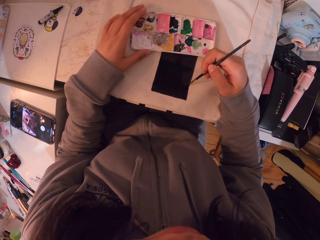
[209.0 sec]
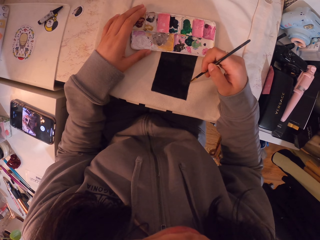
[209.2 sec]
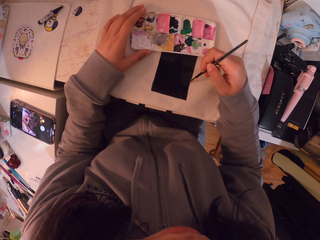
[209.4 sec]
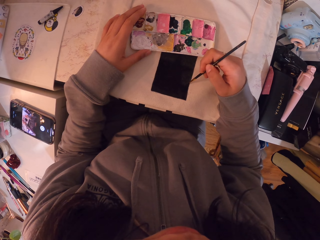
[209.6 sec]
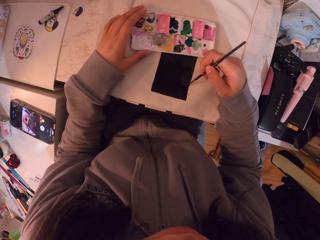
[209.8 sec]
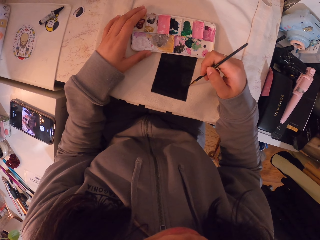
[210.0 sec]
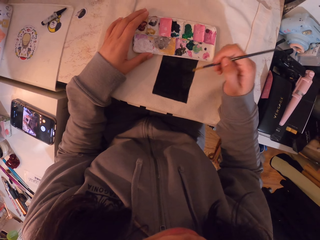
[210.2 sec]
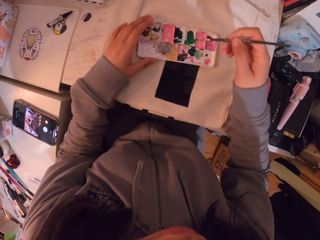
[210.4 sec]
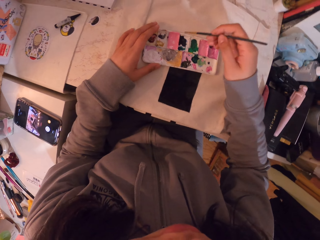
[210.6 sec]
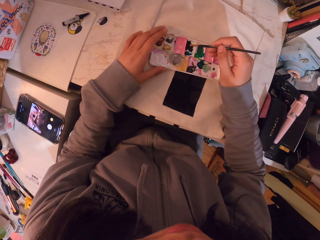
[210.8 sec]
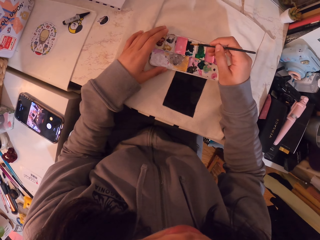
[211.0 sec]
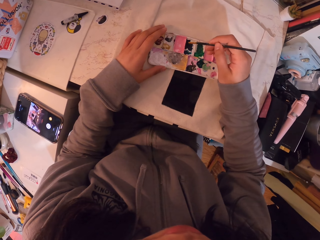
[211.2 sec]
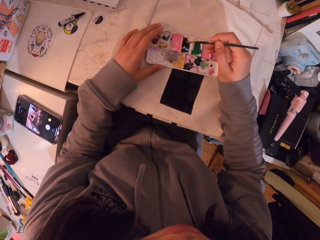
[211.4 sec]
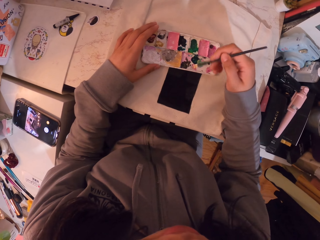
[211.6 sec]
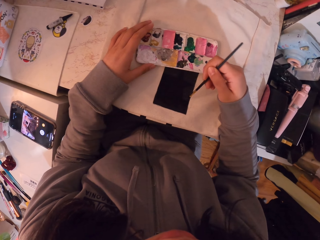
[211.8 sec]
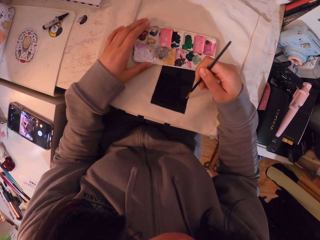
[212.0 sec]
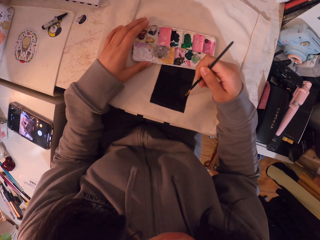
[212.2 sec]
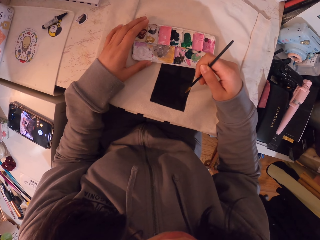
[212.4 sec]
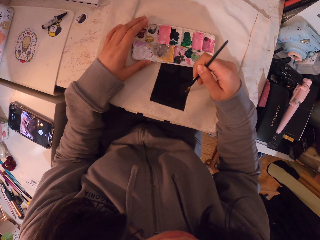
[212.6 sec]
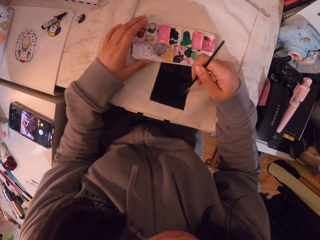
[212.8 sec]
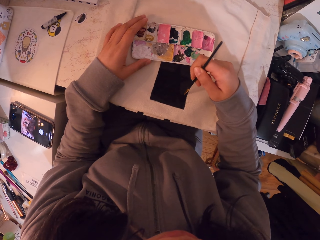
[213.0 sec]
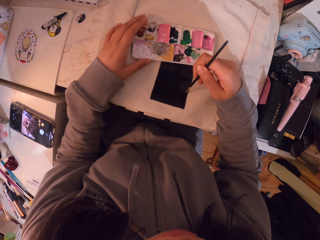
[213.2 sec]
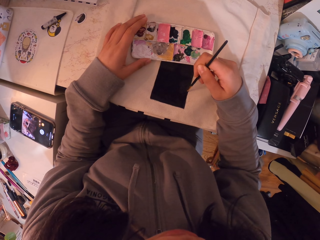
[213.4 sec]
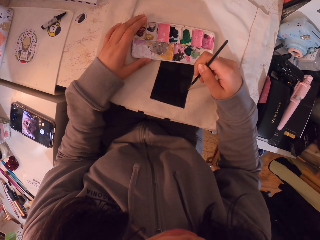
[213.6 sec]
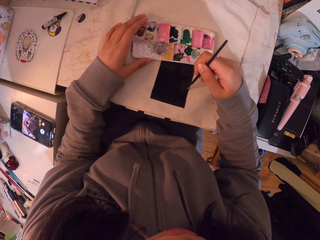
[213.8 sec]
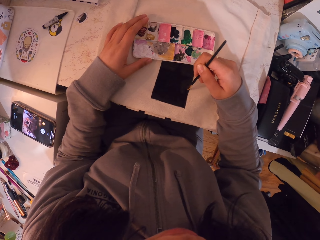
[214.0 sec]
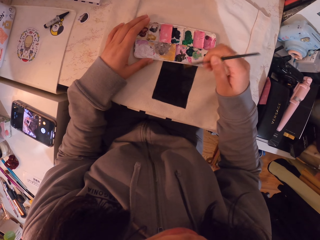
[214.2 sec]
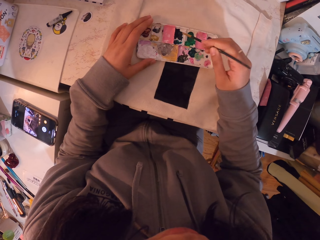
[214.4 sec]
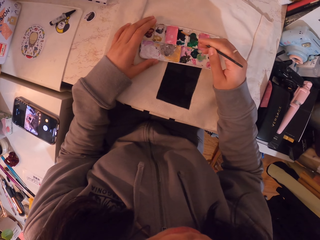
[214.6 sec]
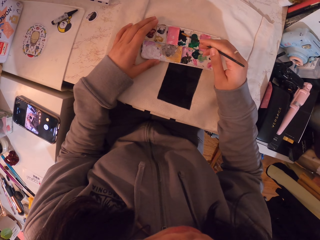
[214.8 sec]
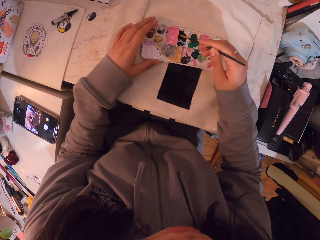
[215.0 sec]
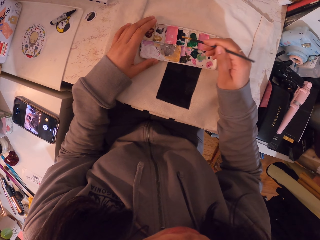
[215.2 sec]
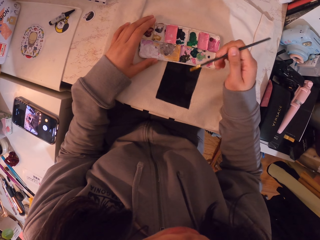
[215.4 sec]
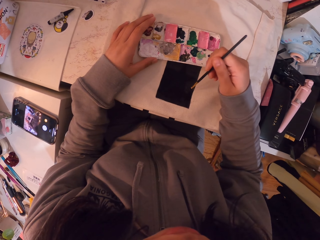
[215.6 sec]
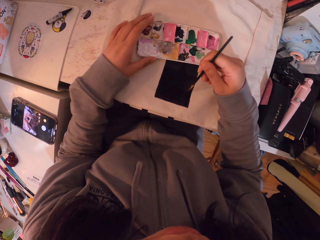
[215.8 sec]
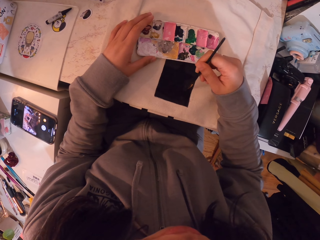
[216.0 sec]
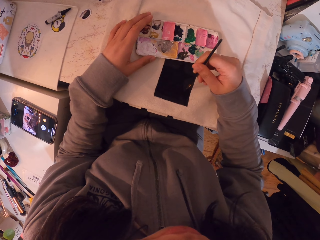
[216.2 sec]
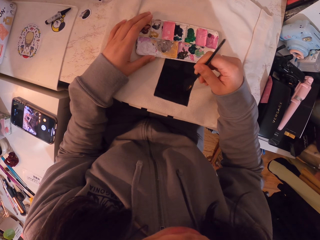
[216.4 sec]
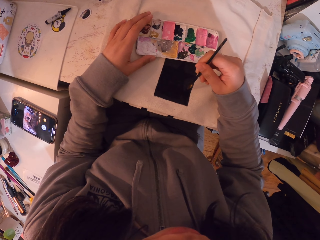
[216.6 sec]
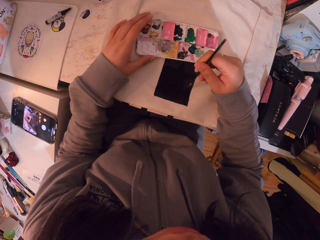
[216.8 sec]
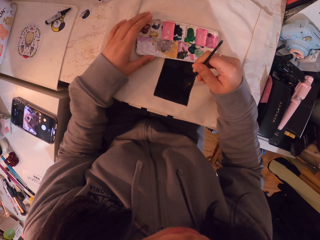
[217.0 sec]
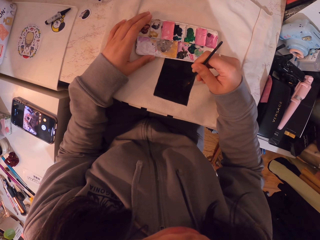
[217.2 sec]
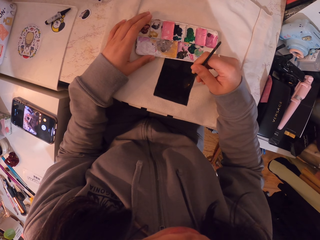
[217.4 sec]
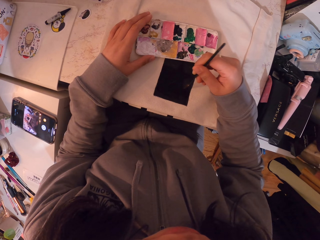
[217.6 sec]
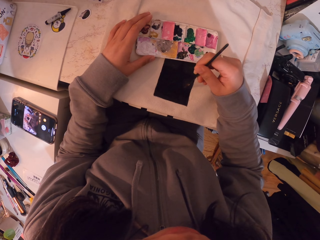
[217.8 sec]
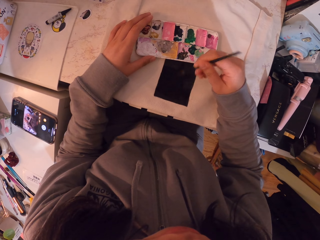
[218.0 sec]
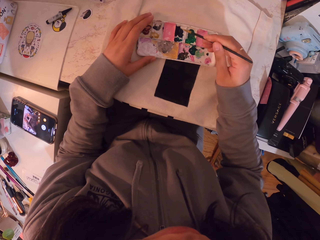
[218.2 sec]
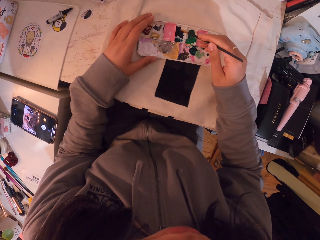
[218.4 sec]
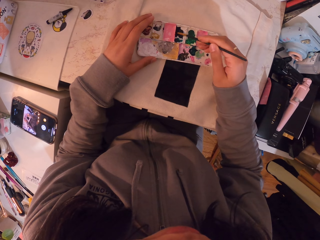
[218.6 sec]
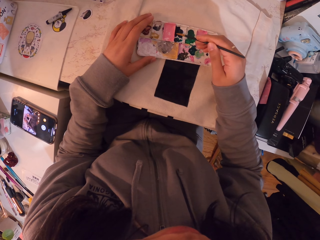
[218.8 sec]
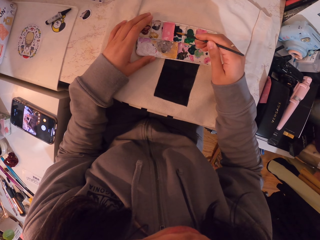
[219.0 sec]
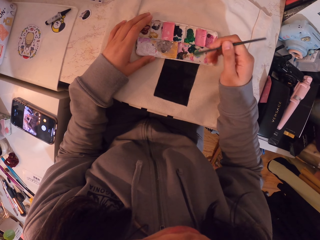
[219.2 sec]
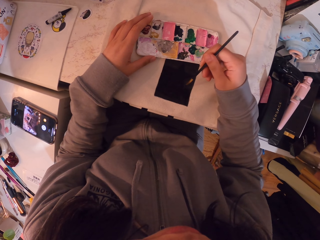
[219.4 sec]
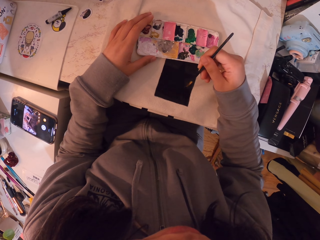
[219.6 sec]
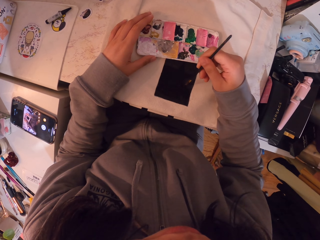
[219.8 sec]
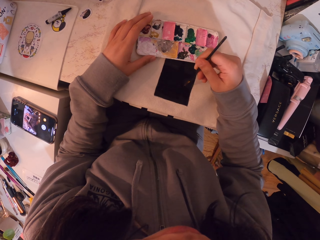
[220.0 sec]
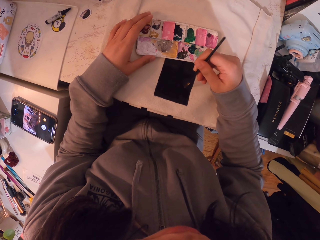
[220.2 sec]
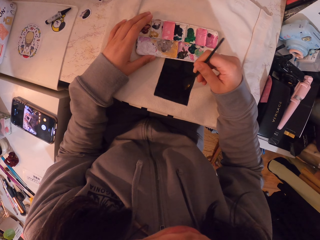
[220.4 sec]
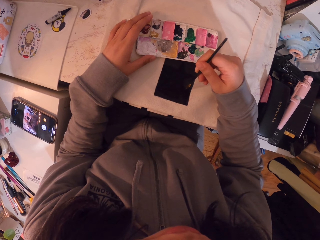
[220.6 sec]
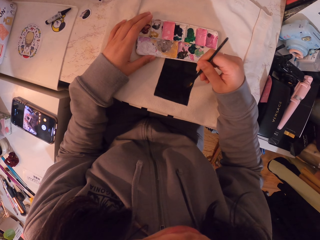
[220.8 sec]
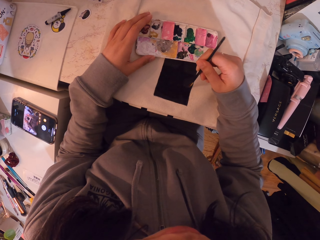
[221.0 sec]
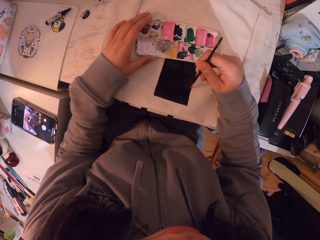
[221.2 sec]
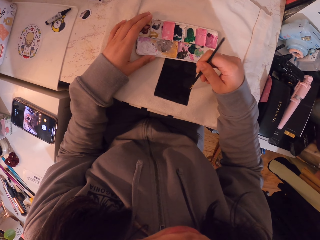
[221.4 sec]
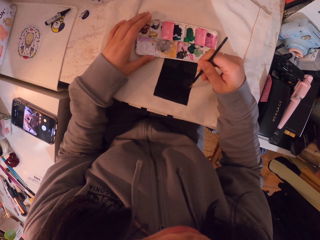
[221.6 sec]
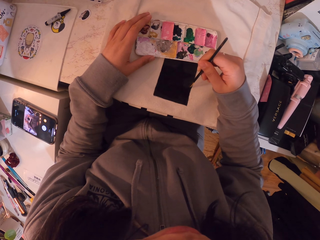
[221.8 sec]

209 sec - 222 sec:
The camera wearer moves her hand. She dips the brush in the ink. She moves her hand. She paints on the canvas bag. She moves her hand. She dips the brush in the ink. She moves her hand. She paints on the canvas bag. She moves her hand. She dips the brush in the ink. She moves her hand. She paints on the canvas bag.

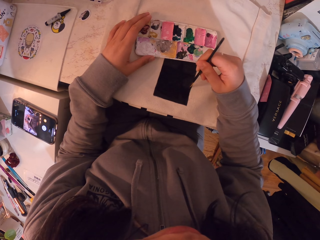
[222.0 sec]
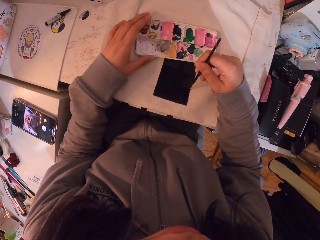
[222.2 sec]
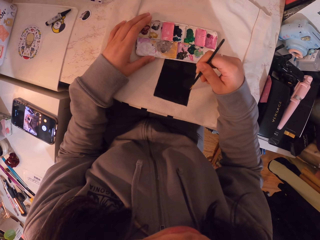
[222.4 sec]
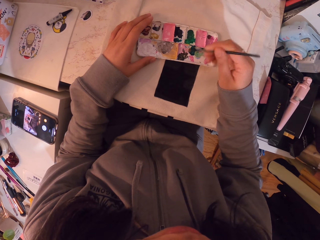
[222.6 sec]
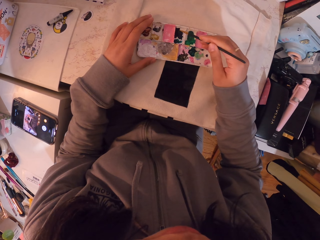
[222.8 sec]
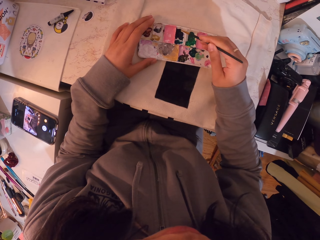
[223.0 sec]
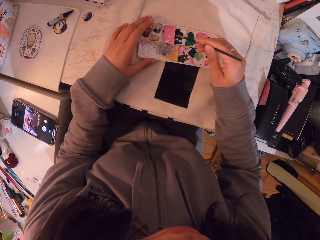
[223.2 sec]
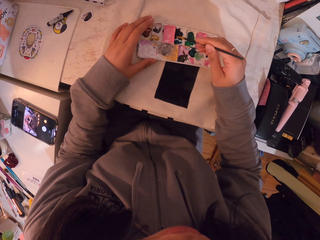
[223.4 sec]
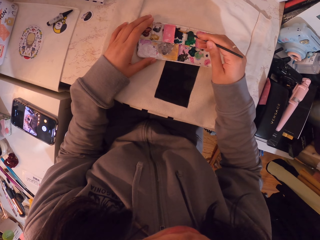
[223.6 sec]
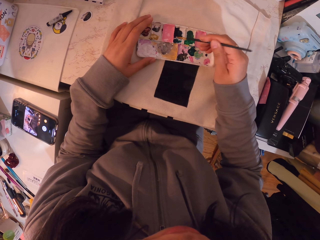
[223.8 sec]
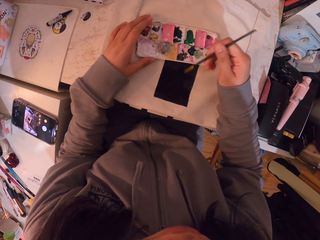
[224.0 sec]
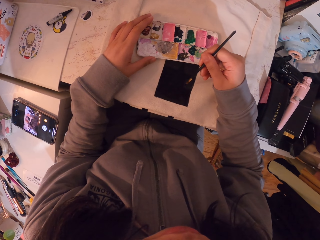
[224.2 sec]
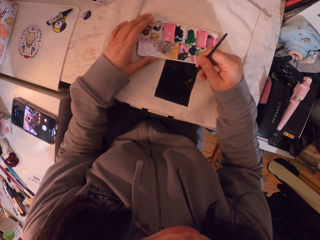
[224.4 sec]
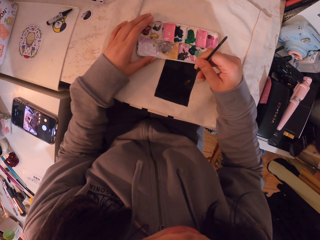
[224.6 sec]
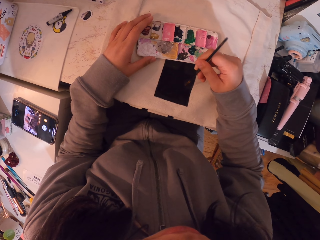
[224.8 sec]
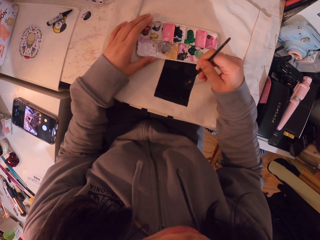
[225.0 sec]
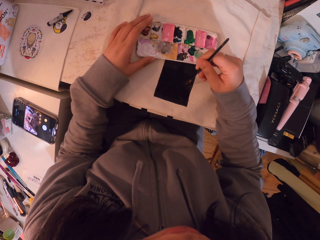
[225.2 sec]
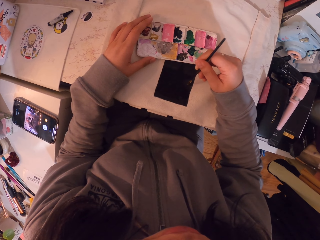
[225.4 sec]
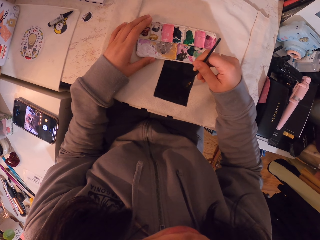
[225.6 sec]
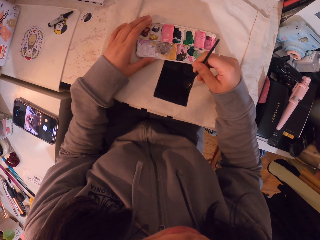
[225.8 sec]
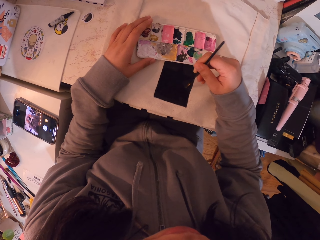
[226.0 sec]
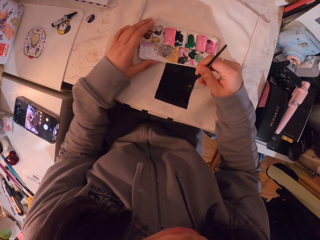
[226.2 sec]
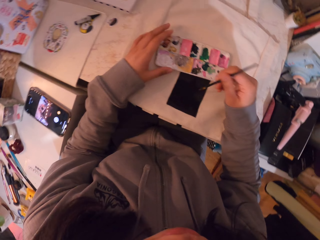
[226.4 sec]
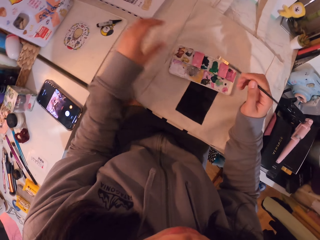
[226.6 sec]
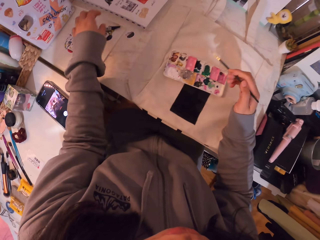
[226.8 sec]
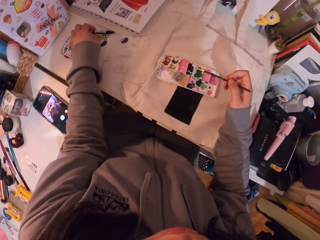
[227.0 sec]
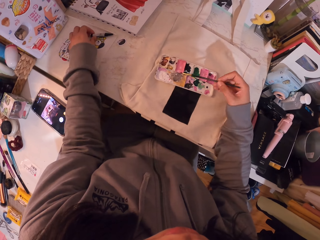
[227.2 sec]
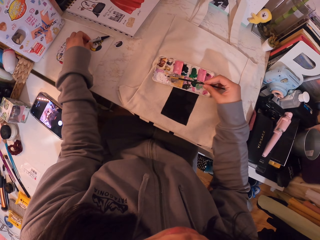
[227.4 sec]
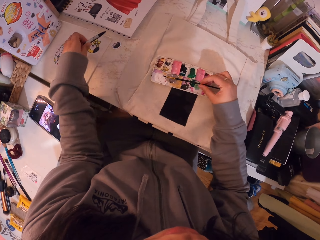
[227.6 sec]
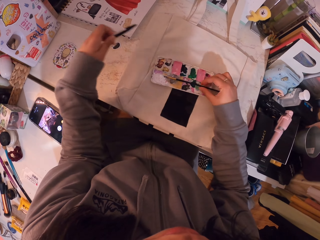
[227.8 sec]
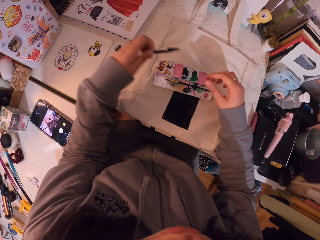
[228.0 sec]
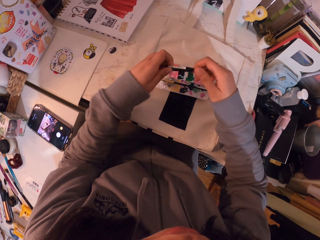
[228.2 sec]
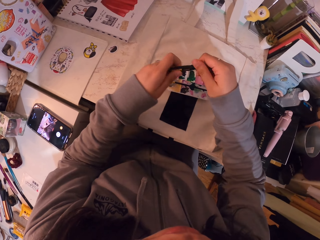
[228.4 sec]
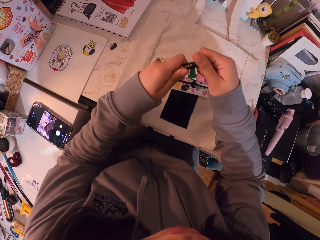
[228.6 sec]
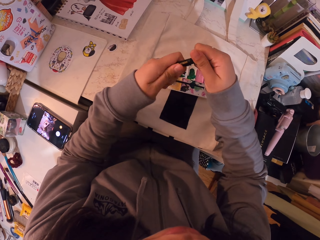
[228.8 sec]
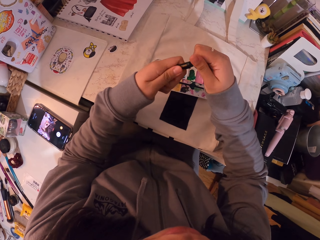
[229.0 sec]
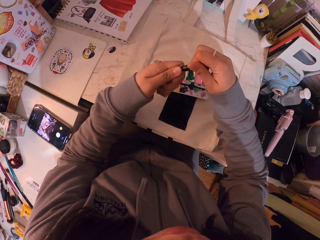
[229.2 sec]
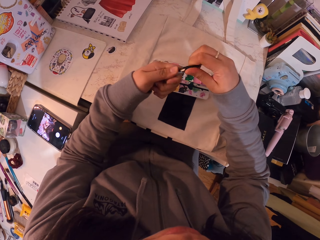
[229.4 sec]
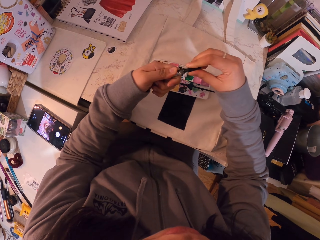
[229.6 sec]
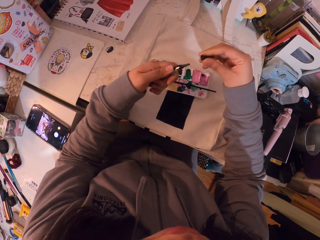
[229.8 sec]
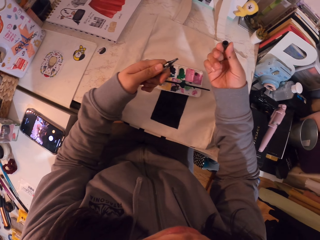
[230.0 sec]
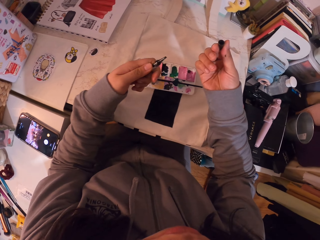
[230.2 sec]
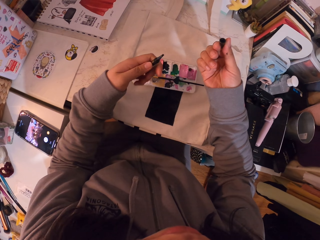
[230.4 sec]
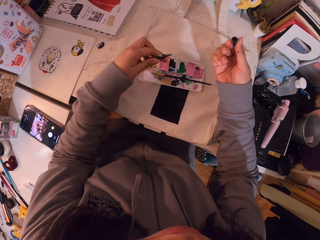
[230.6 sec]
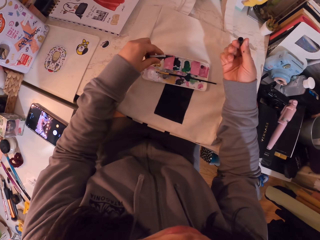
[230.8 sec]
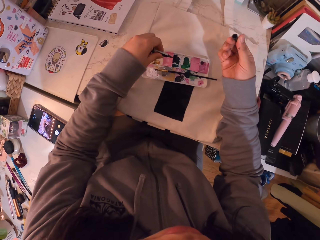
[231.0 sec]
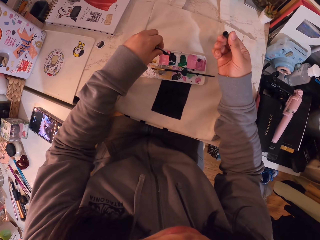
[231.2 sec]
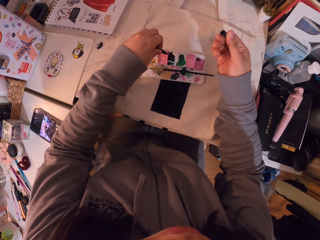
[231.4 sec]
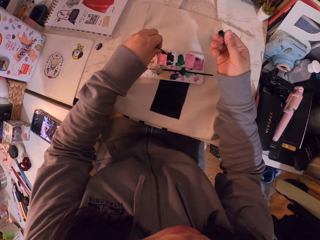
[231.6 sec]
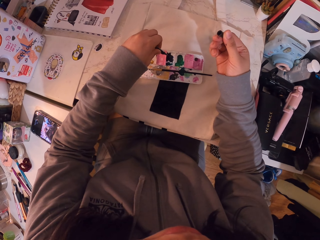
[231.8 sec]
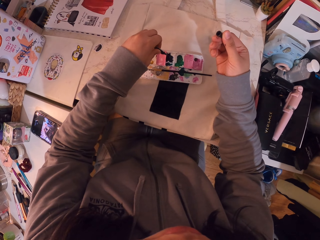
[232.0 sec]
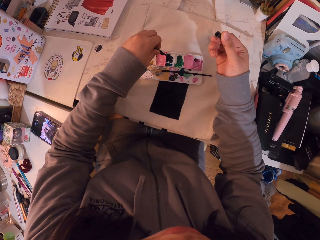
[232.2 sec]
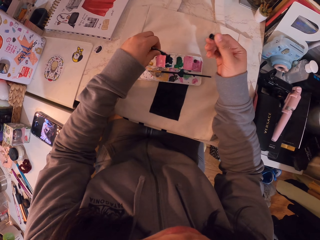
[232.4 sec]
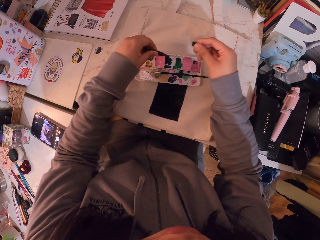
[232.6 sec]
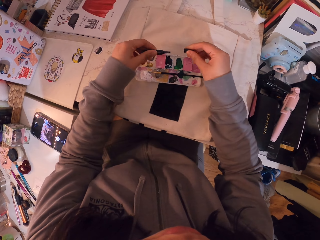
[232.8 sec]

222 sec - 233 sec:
The camera wearer moves her hand. She dips the brush in the ink. She moves her hand. She paints on the canvas bag. She moves her hands. She takes the black paint or ink pen from the table. She puts the brush down. She moves her hand. She holds the ink pen and opens the ink pen. She pours the ink on the ink box.
